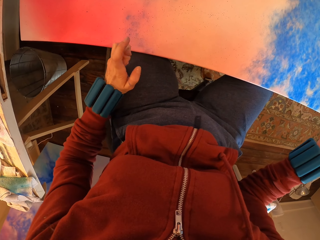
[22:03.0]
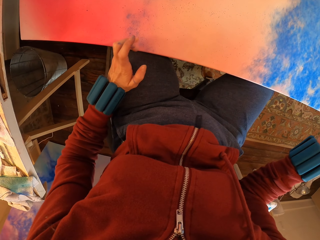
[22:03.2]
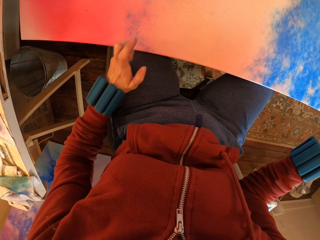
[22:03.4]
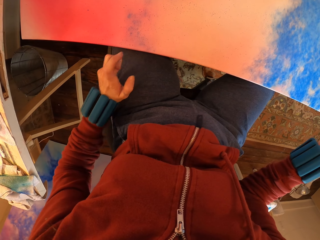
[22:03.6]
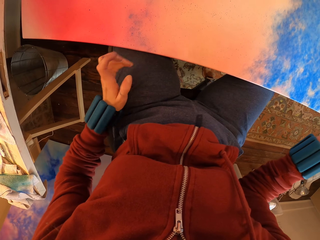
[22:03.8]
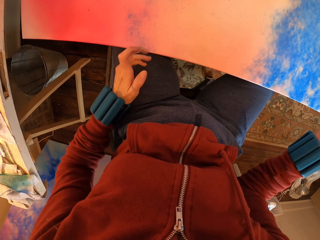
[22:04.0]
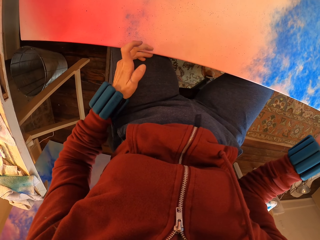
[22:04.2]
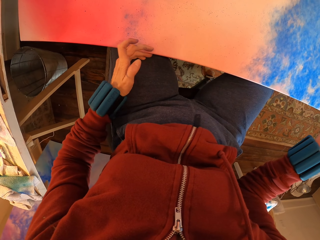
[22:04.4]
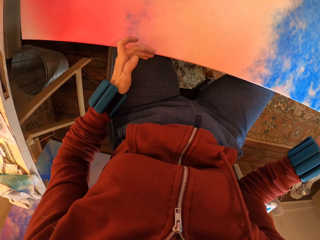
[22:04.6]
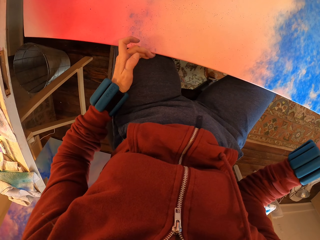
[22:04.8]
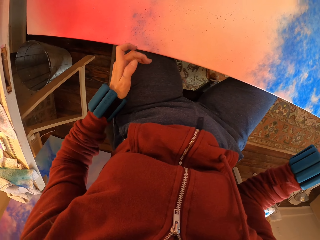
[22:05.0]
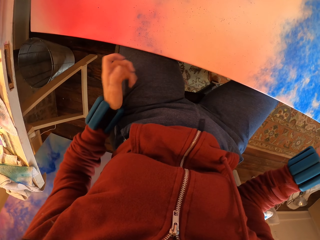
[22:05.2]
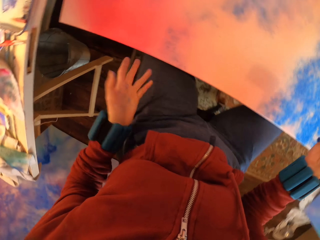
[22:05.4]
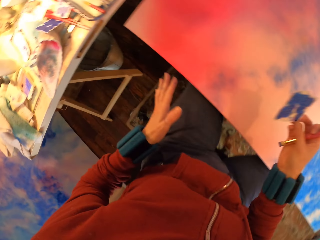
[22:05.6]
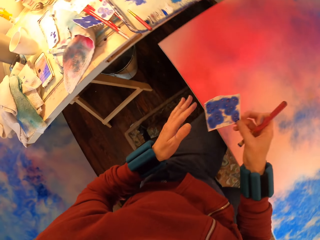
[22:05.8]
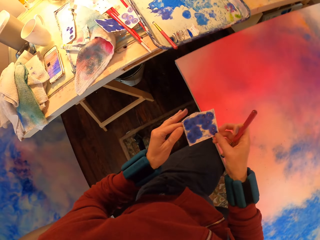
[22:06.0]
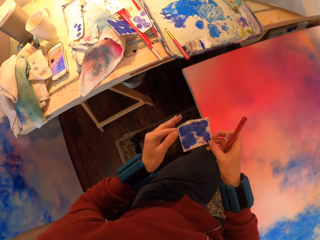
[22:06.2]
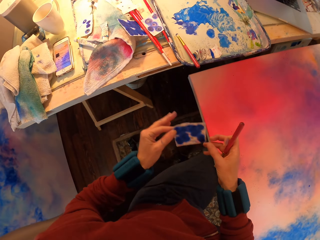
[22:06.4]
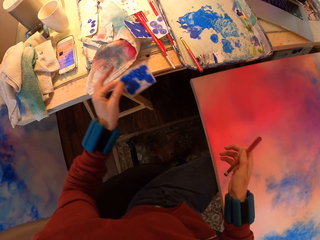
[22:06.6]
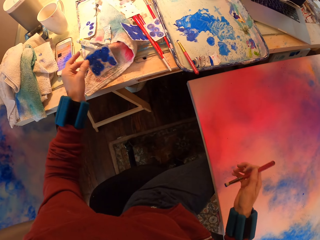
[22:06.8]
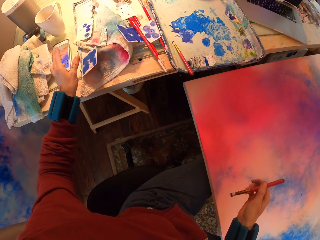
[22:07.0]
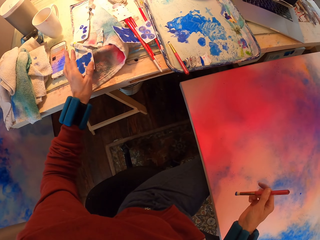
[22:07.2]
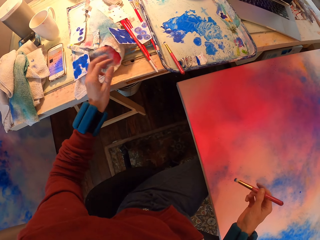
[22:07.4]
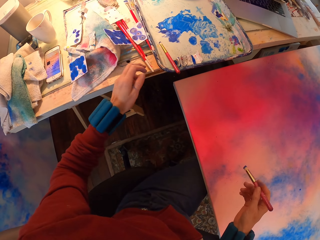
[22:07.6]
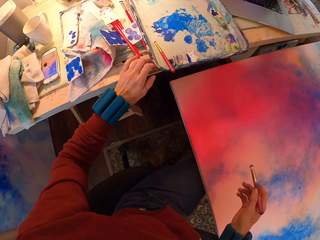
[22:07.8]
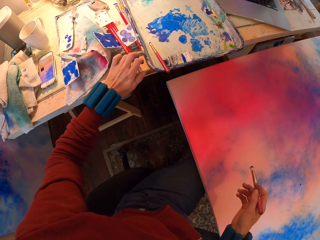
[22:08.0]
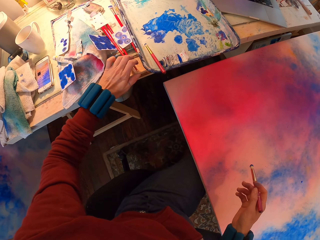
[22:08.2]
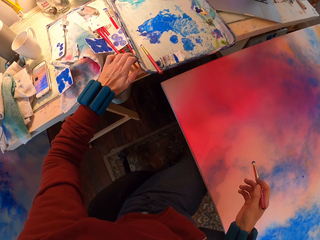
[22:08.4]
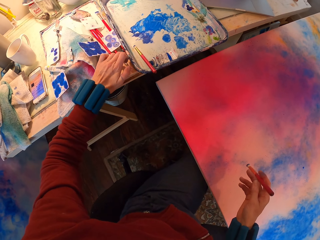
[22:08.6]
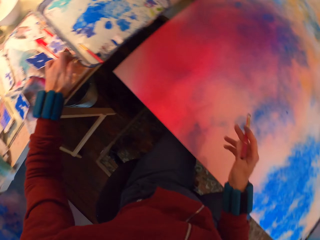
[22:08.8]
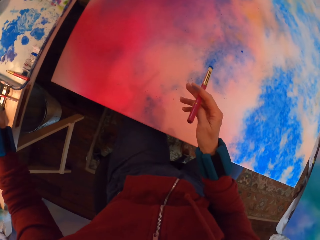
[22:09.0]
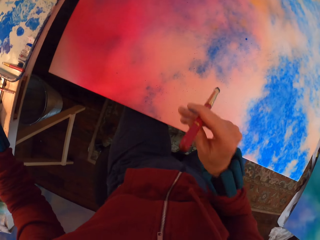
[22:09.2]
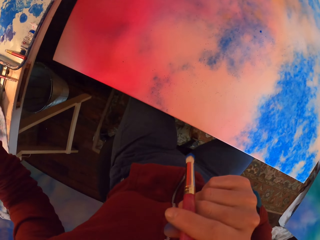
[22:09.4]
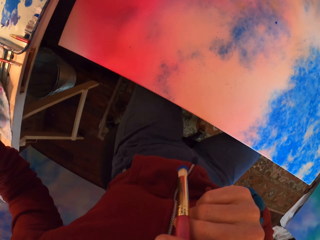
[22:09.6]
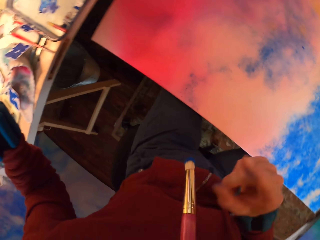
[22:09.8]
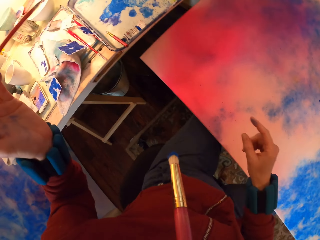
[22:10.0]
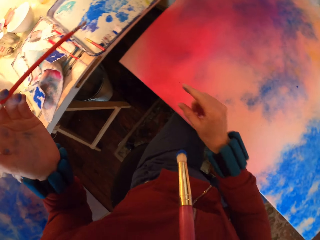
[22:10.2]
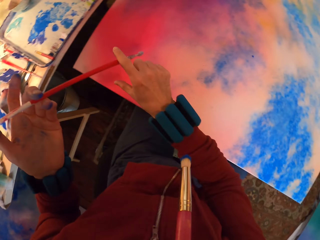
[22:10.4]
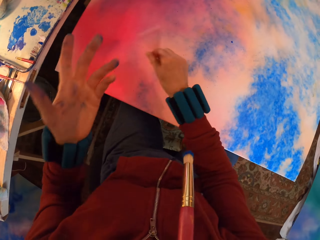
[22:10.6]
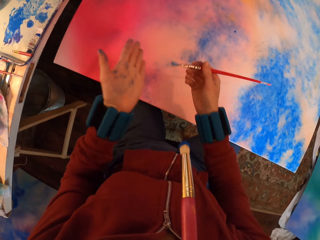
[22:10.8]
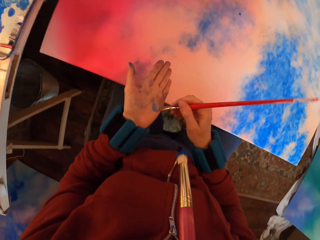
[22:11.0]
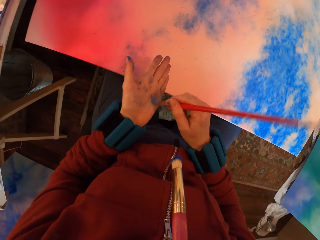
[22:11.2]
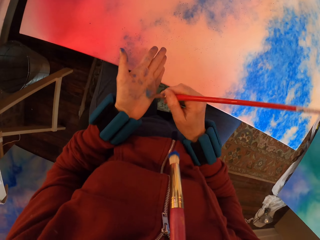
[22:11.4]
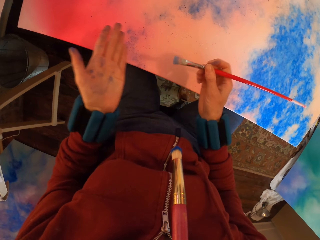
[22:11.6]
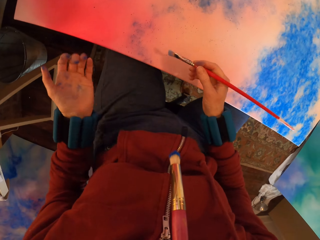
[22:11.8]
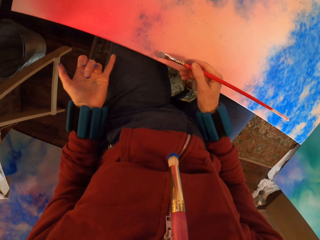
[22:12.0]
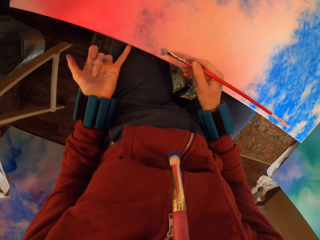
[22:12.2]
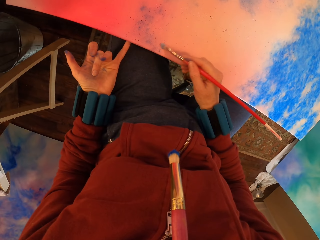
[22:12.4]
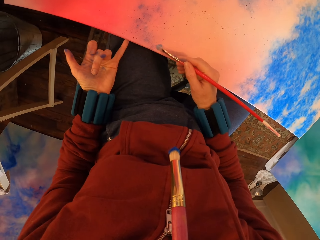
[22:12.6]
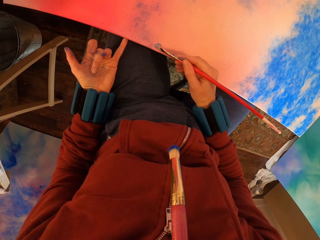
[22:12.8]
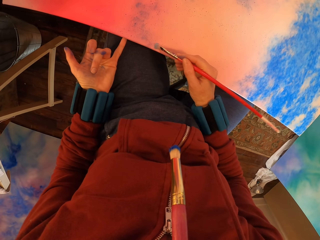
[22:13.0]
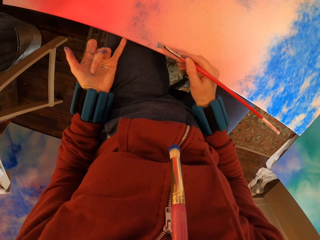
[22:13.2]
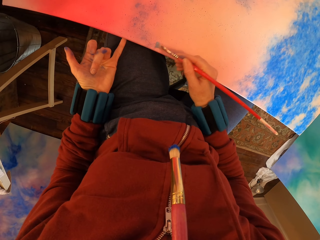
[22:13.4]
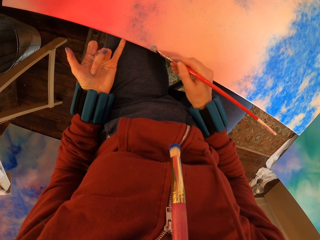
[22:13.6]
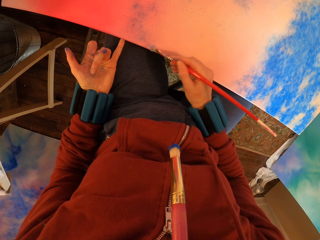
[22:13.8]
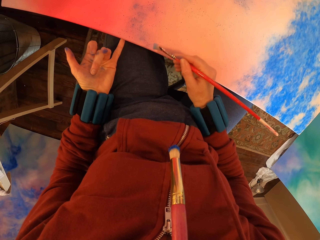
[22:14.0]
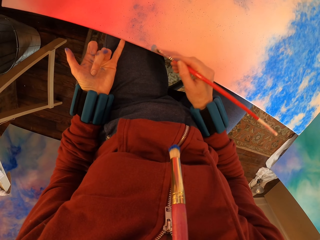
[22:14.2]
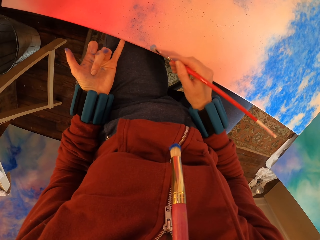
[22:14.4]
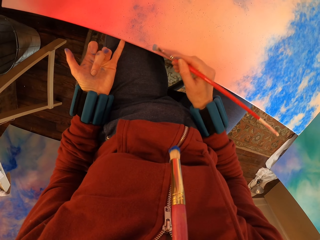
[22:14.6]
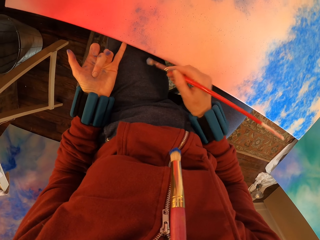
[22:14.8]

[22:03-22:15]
The camera wearer places watercolor paper on the towel. He puts the canvas away. He puts the brush in the mouth. He rubs the brush on the hand. He rubs his hands. He rubs paint with the brush on the painting.

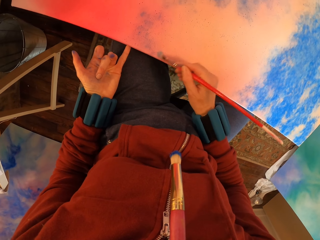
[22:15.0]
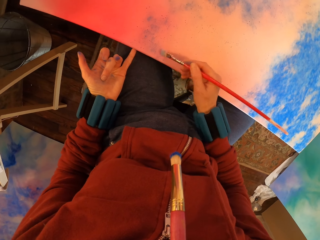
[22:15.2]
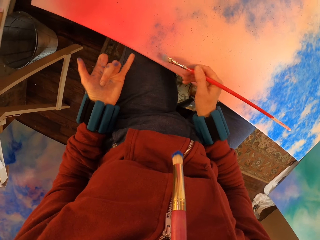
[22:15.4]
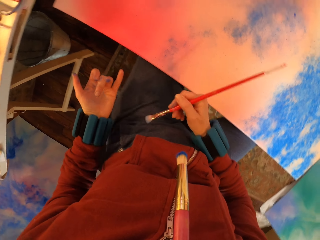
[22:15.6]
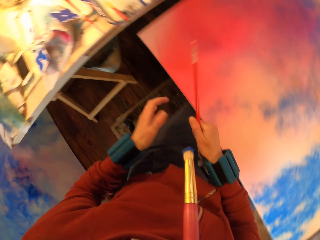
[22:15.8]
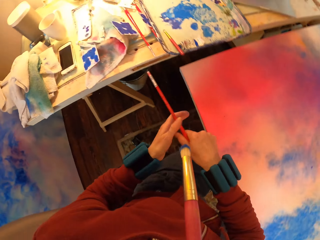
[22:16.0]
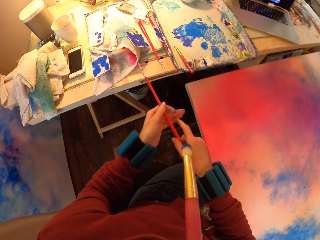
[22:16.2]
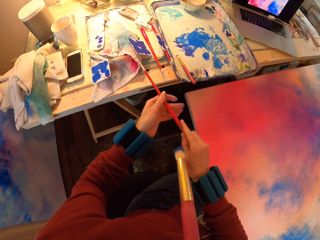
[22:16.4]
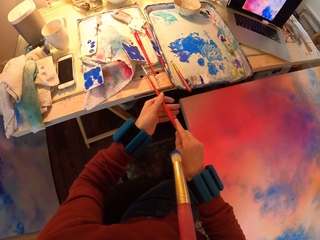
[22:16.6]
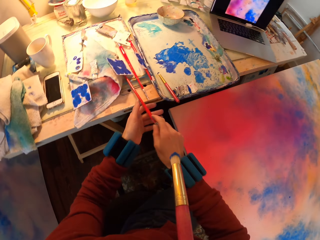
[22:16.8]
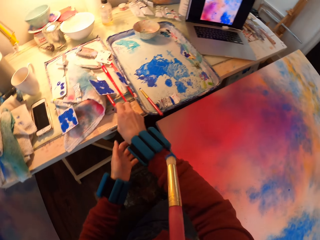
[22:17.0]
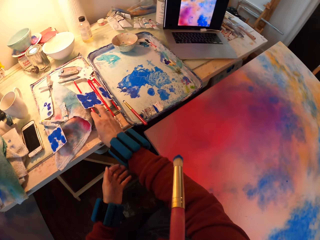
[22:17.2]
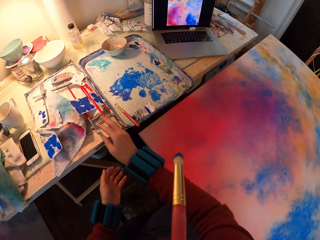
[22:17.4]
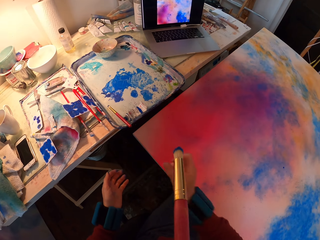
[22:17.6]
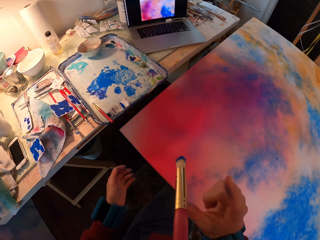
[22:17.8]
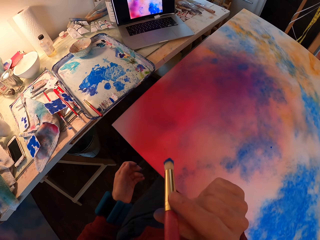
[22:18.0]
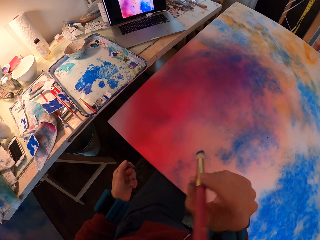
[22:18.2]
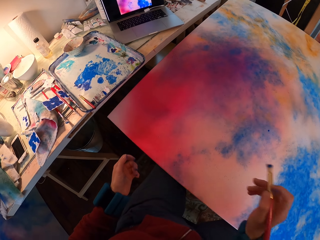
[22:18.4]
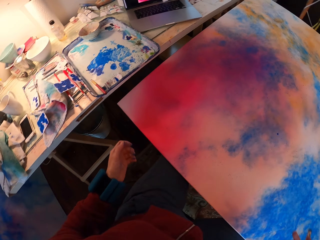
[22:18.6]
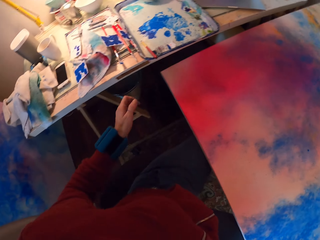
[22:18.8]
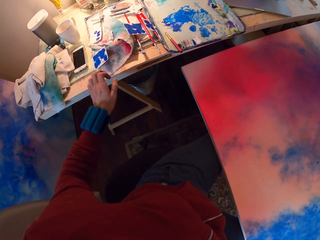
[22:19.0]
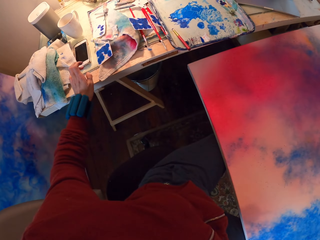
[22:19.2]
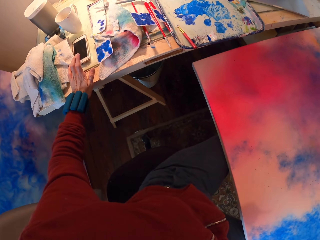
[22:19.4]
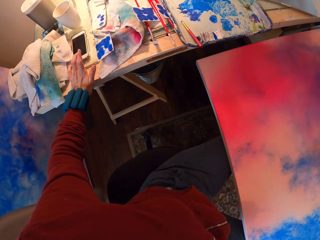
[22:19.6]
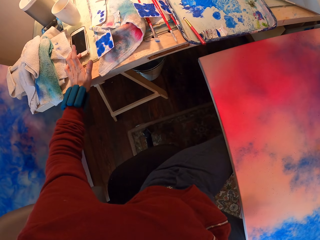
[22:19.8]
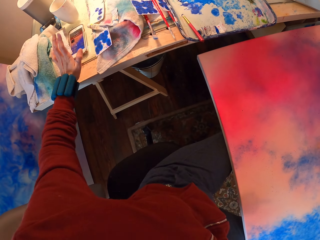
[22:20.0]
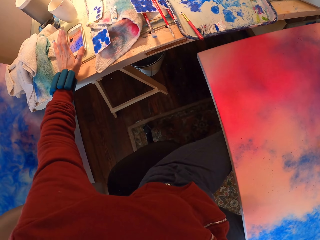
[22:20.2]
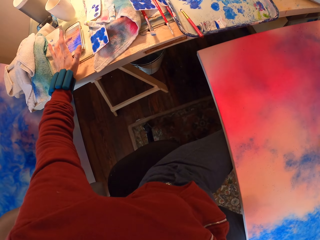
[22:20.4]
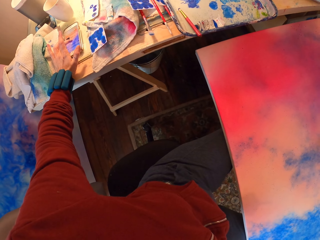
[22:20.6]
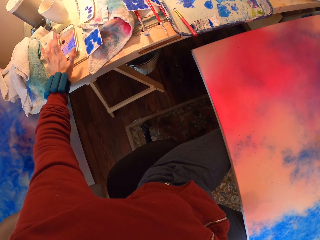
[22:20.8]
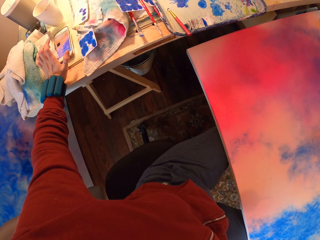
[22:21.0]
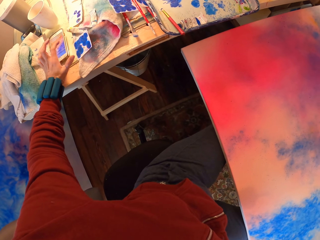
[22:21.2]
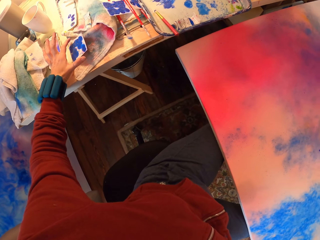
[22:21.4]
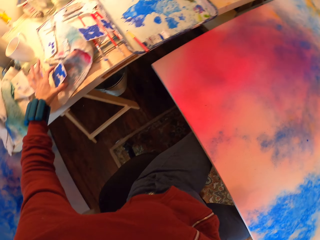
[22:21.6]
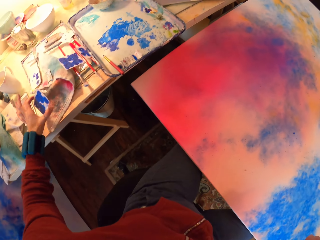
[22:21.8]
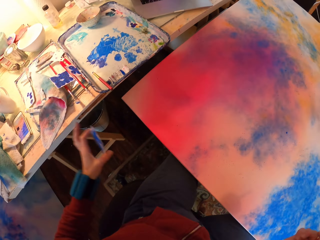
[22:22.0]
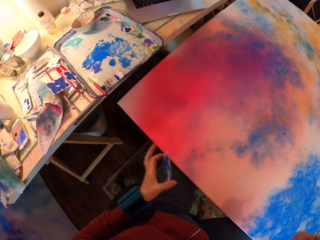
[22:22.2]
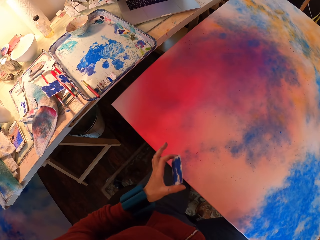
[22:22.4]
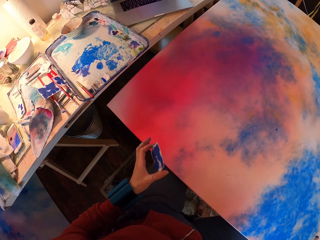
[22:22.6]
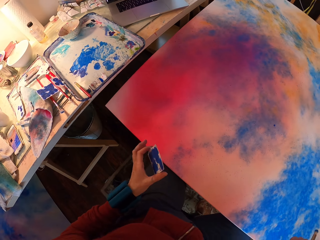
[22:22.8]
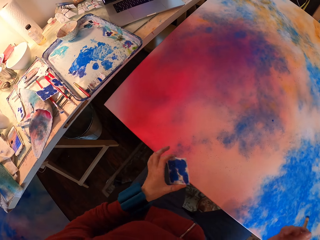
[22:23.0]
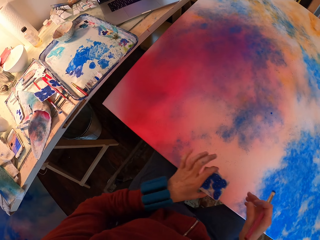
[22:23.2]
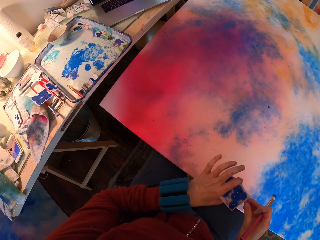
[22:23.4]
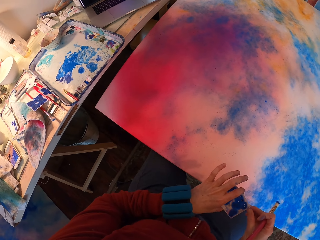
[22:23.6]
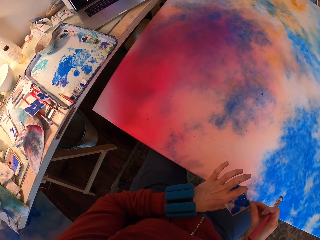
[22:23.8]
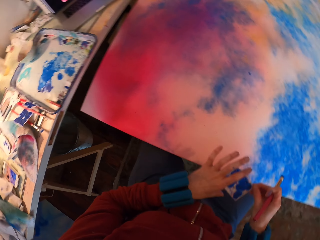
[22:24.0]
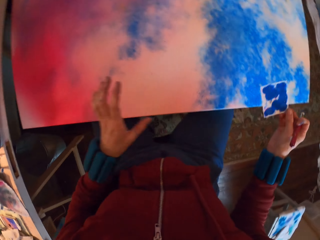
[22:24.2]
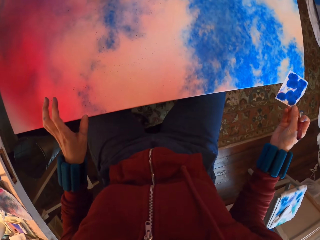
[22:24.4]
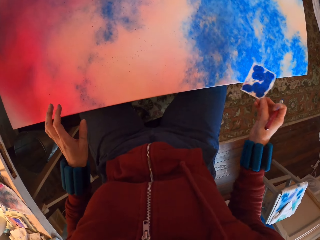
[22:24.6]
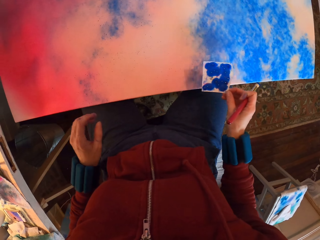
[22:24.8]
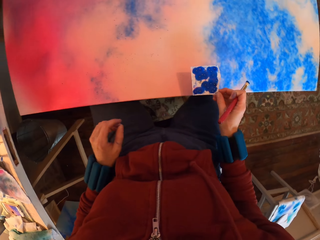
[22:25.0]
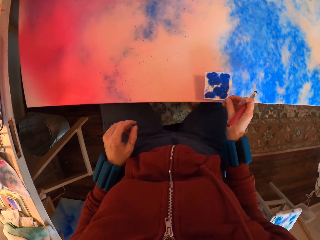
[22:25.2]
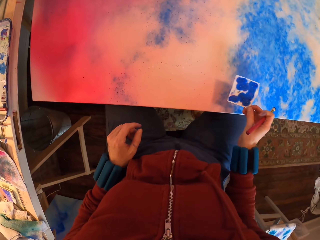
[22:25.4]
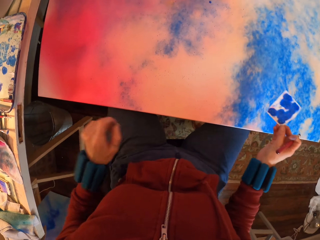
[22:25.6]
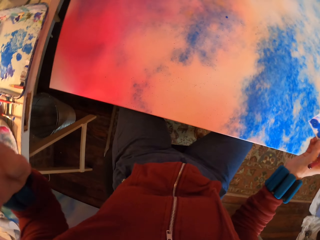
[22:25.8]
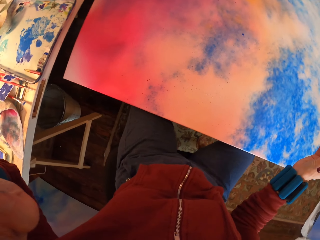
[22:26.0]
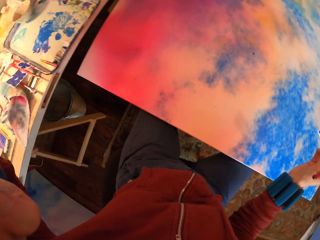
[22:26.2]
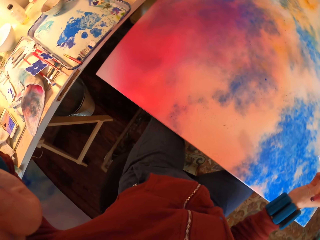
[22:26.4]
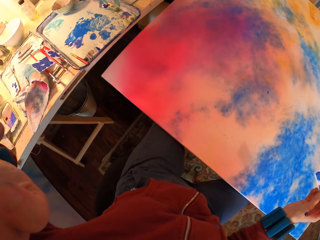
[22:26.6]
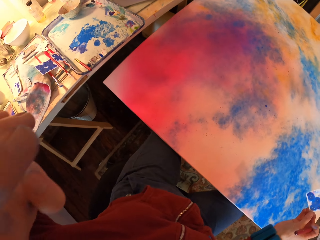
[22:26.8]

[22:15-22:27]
The camera wearer places the brush on the table. They scroll the phone. They pick up the watercolor paper on the towel.
